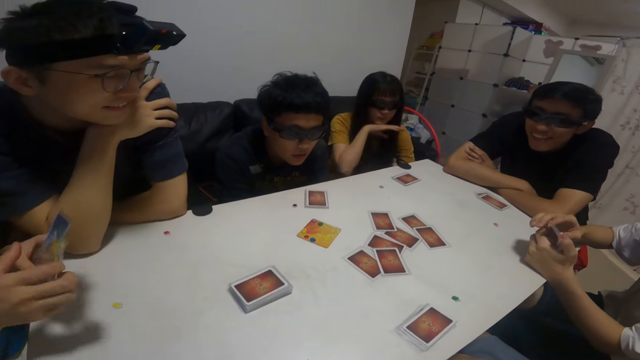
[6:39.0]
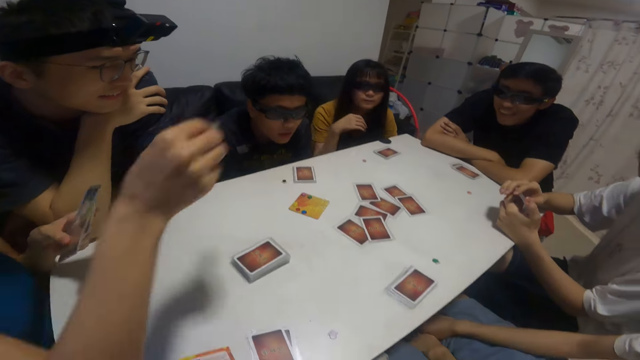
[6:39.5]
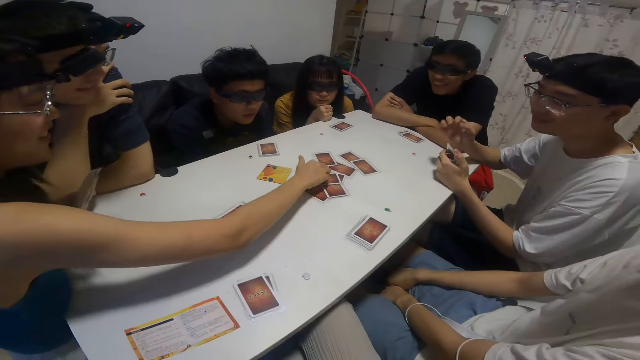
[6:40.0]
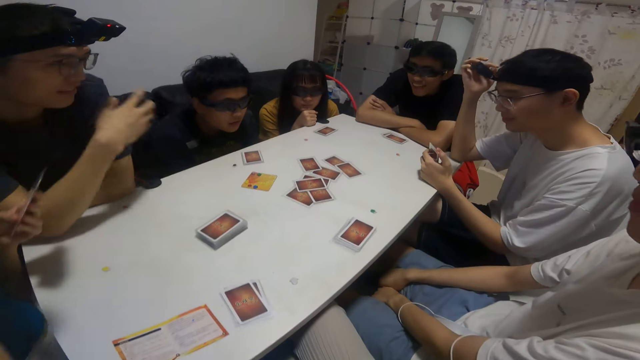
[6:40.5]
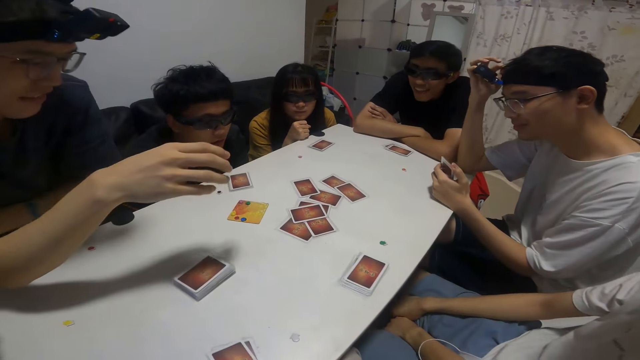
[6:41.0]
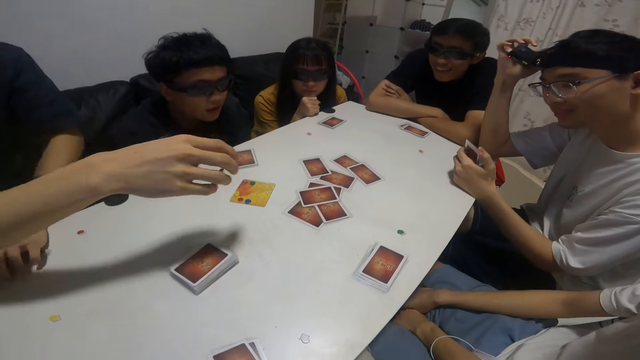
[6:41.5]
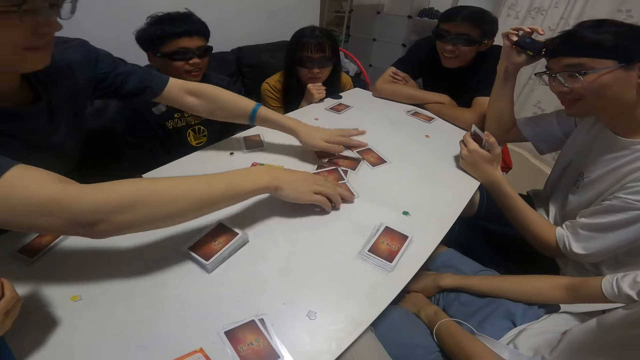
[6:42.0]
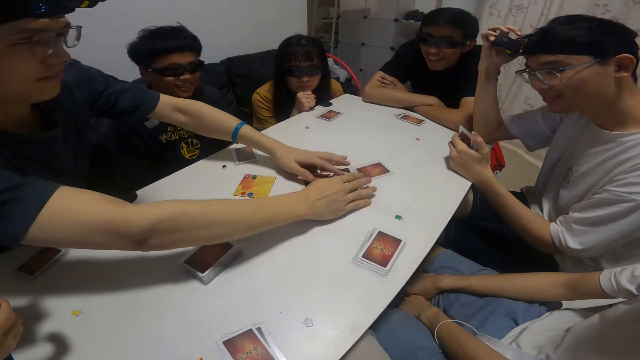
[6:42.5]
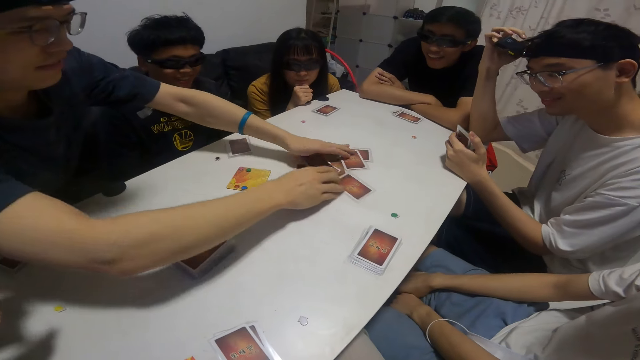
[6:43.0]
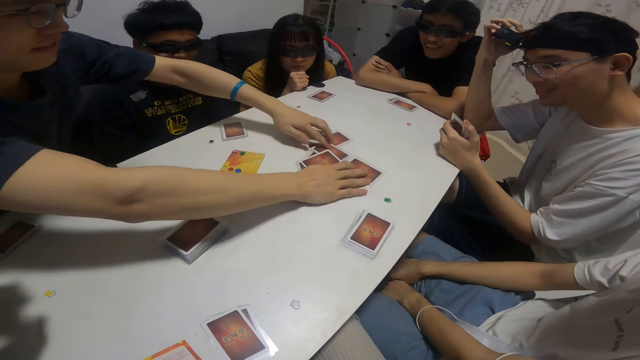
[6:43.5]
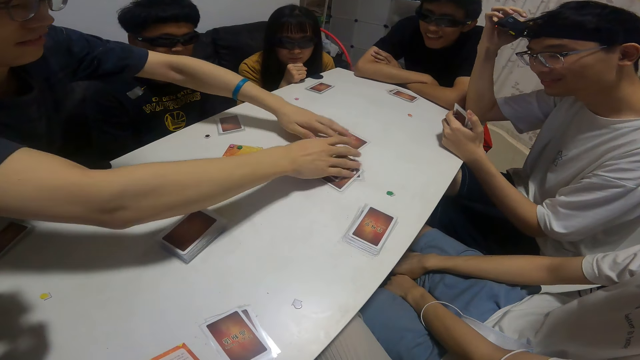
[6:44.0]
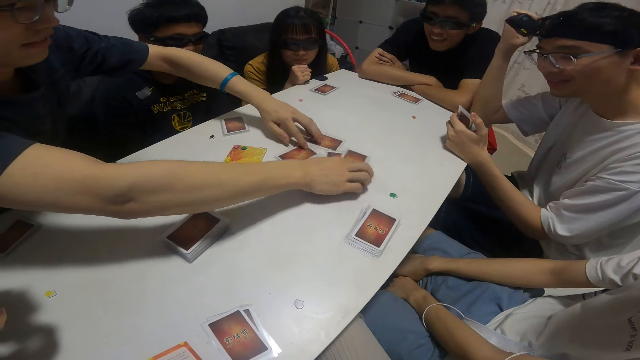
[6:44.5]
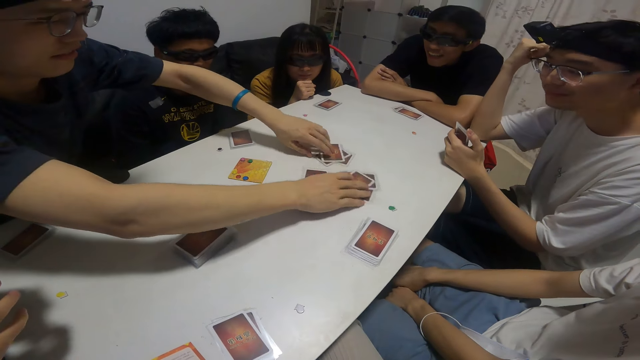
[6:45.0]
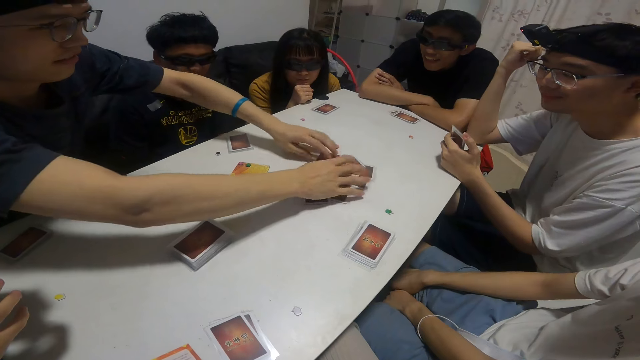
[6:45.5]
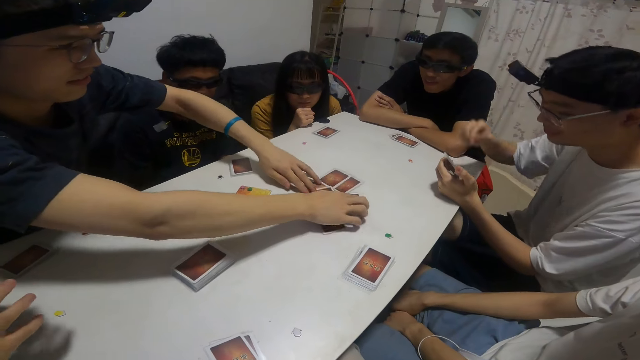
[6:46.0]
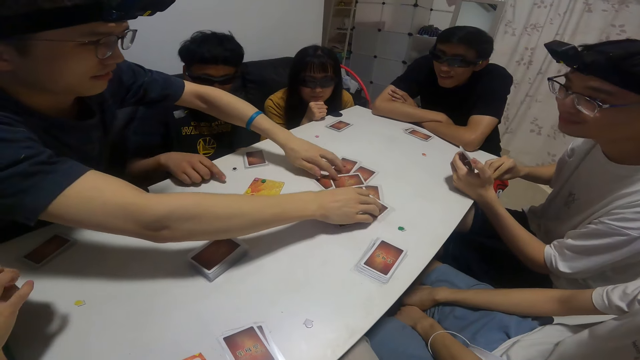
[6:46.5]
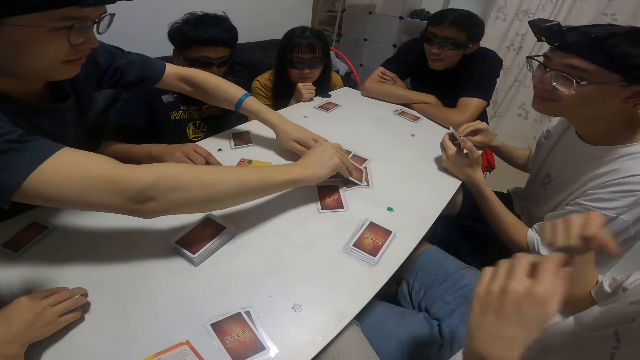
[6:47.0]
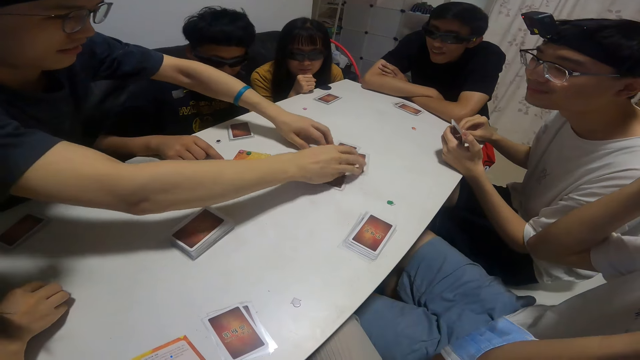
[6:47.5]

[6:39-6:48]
The lady plays another card on the table with her left hand. The man shuffles cards on the table with both hands. A person arranges the cards on the table.

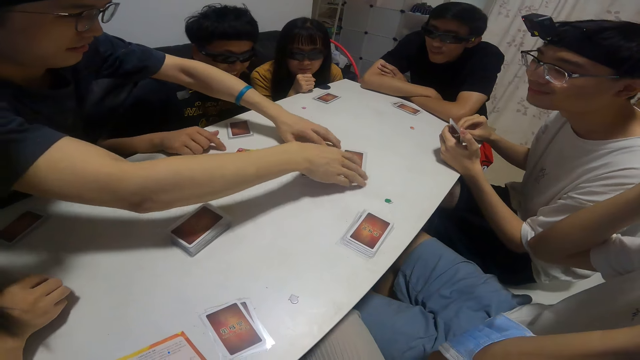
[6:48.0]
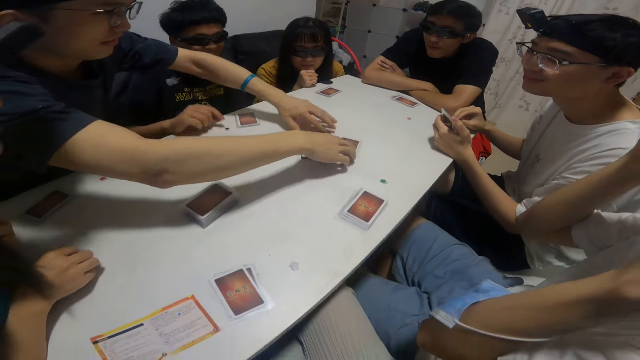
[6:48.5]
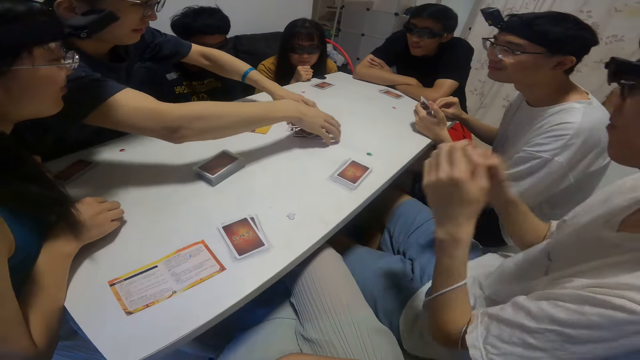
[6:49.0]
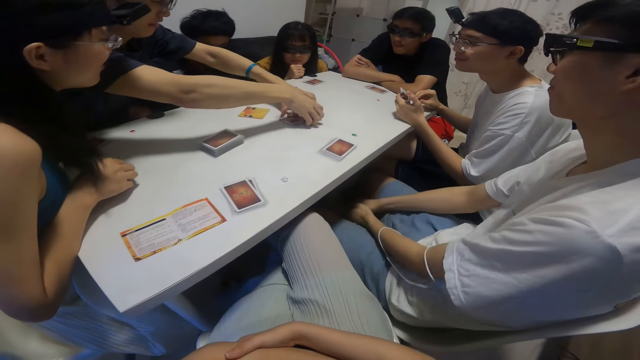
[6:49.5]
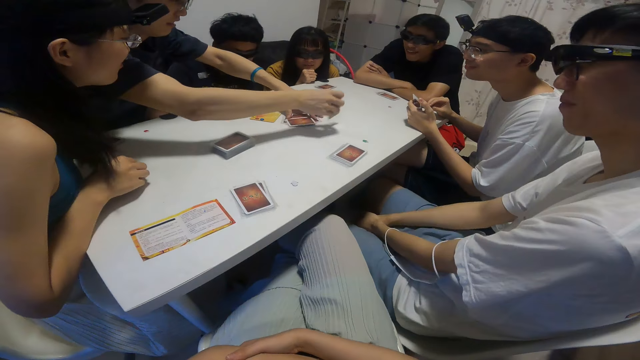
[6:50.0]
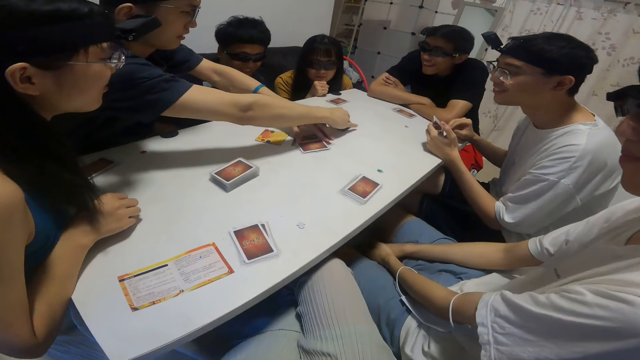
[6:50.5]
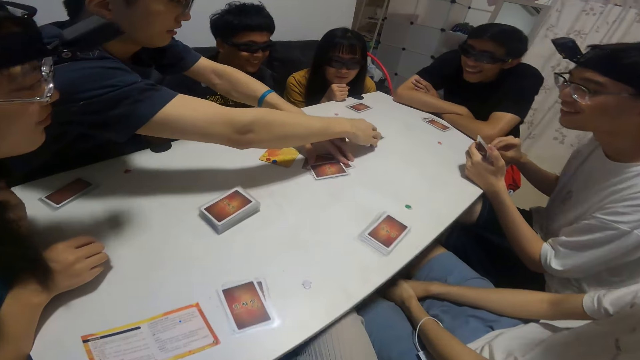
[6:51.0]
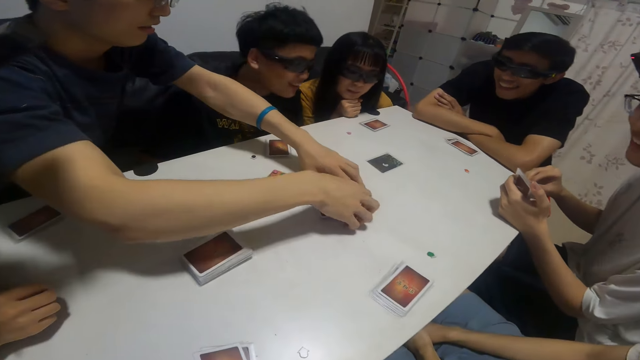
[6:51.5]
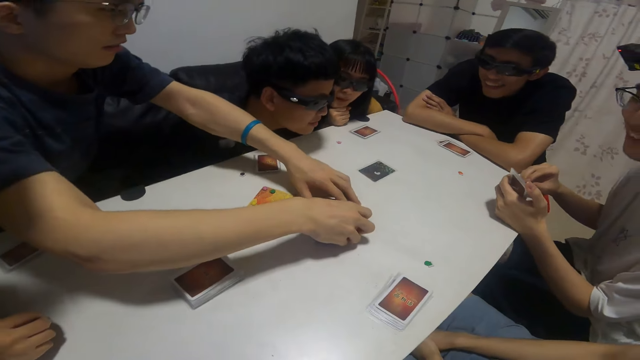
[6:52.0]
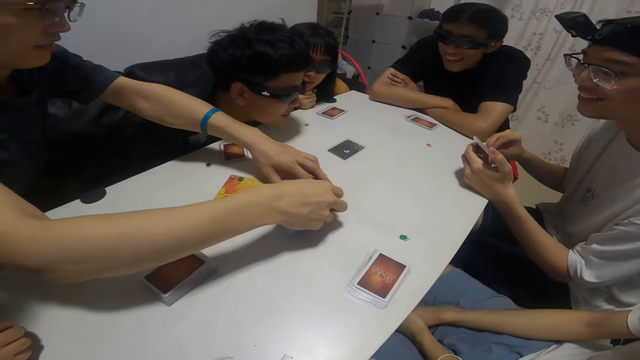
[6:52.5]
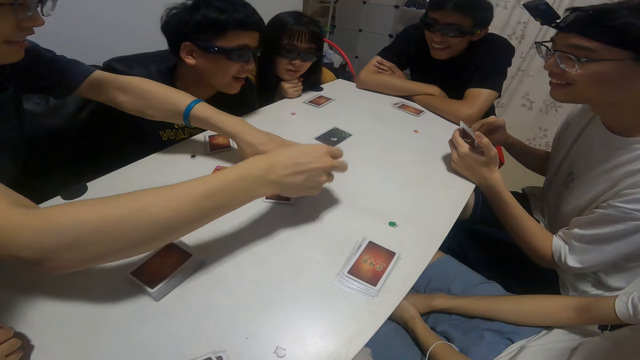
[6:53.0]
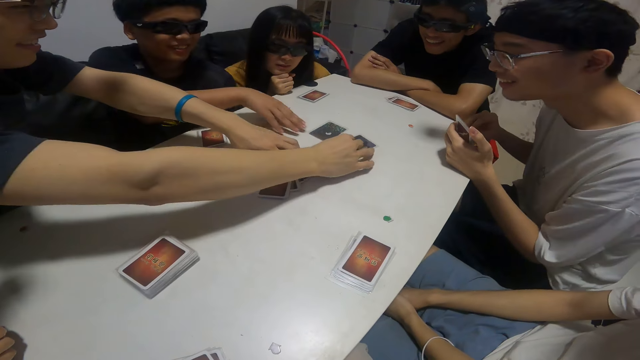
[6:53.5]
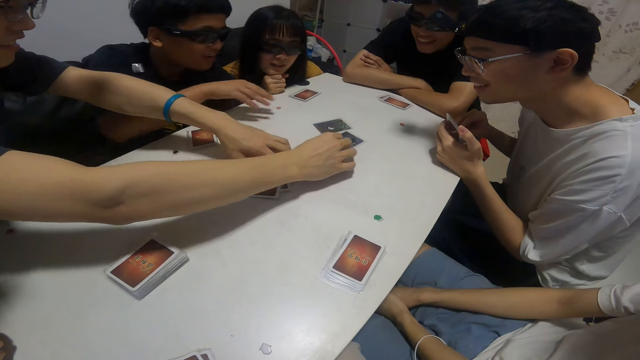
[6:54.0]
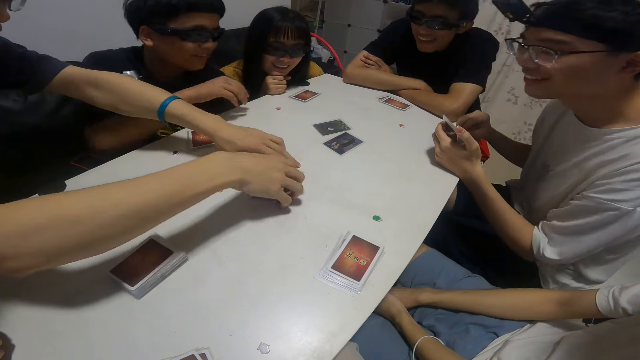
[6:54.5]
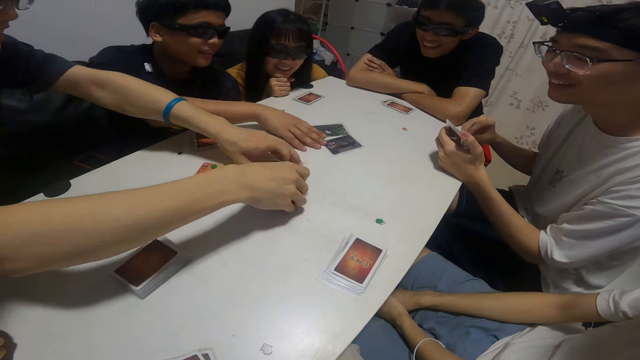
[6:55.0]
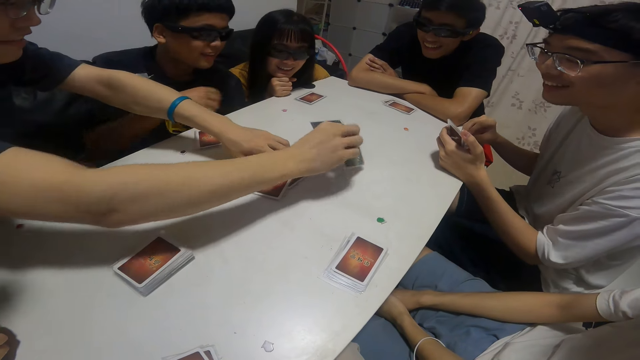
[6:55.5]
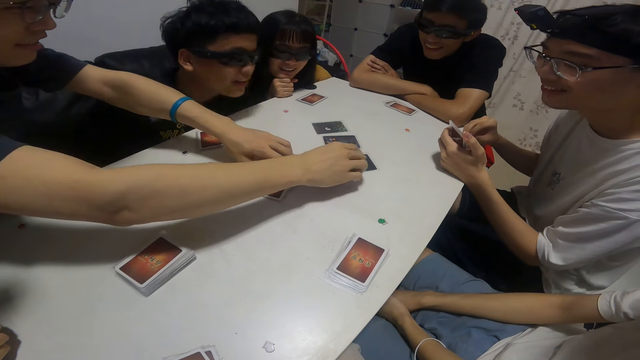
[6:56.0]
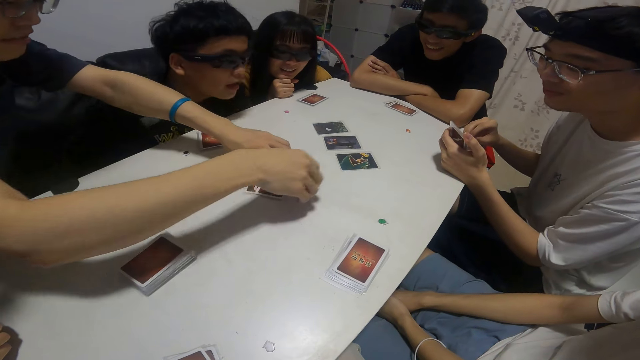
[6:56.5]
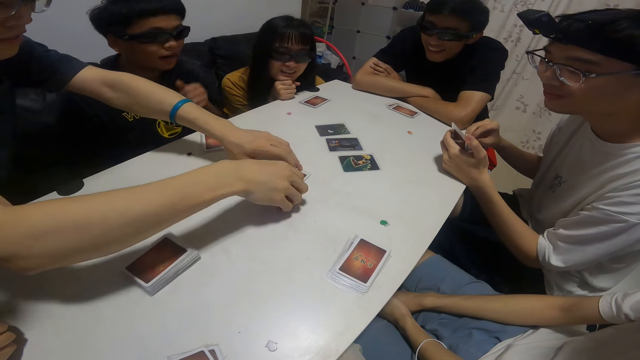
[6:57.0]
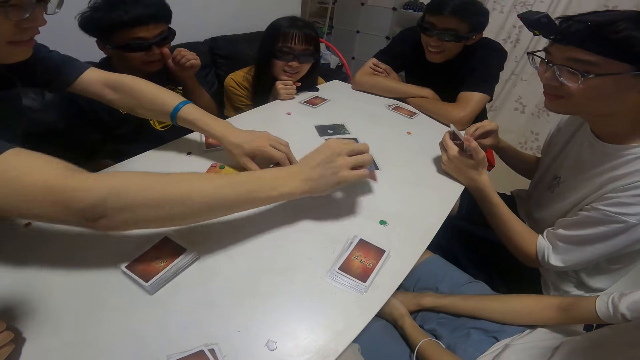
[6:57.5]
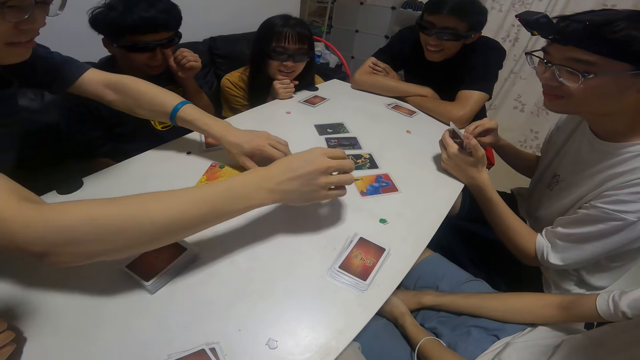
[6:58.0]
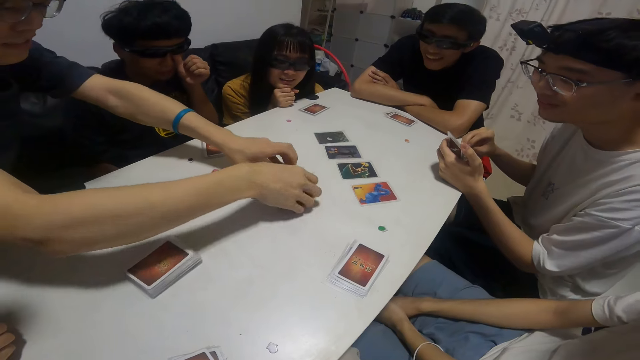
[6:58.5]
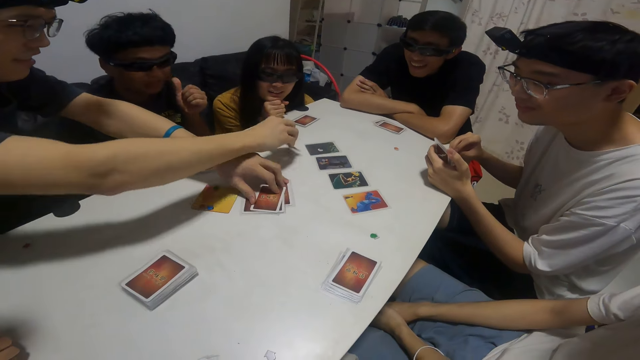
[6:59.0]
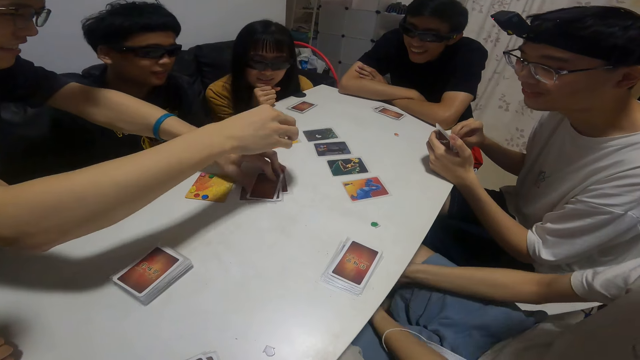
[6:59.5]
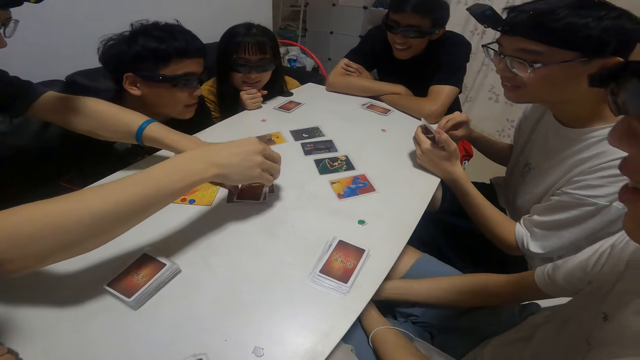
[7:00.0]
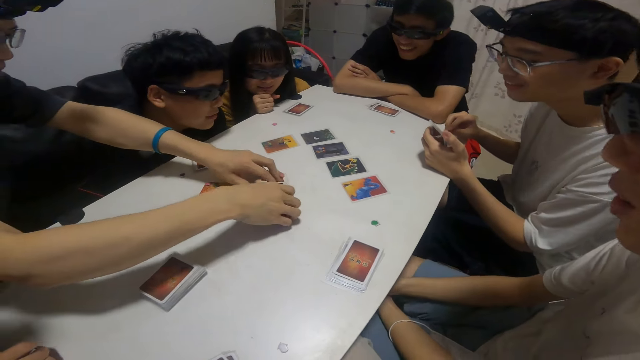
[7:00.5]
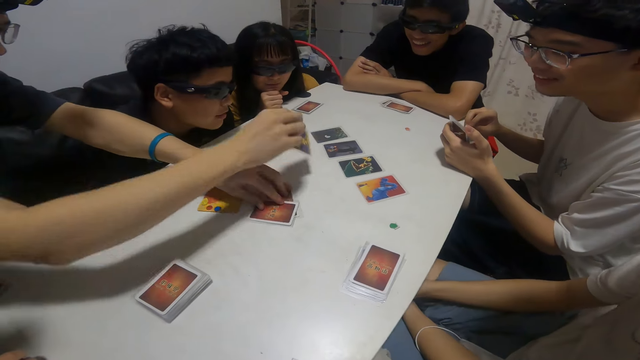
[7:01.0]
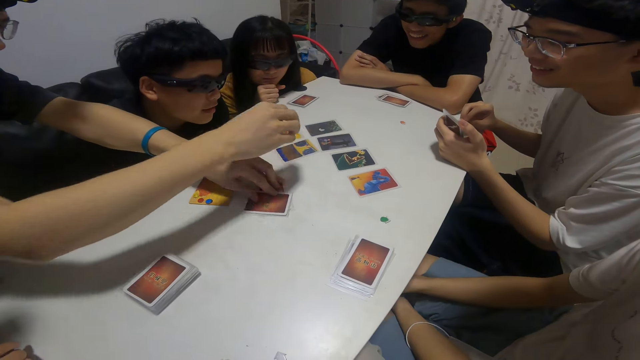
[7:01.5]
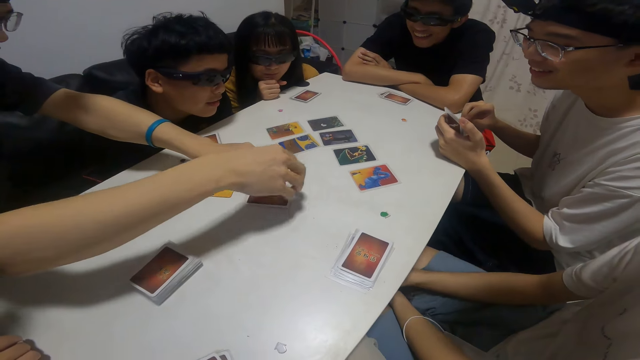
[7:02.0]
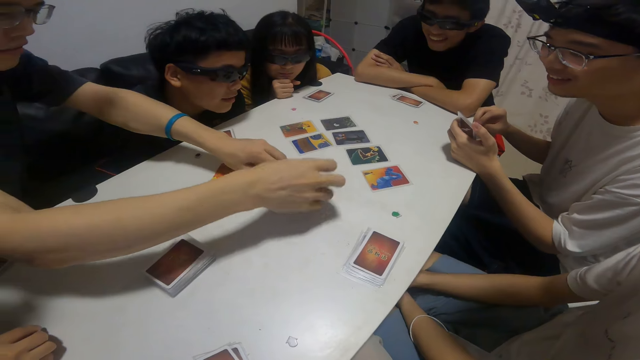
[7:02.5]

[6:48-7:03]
The man shares the cards on the table. A person pushes a card on the table. The boy adjusts the cards on the table with his right hand.
